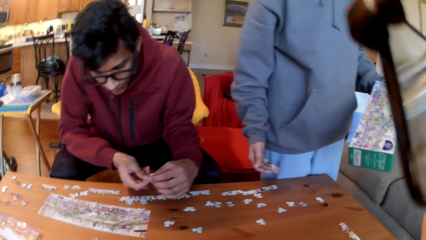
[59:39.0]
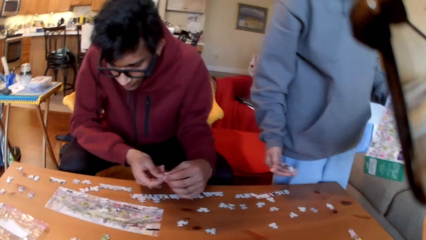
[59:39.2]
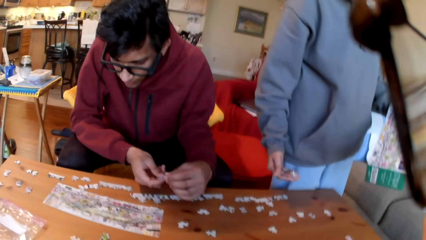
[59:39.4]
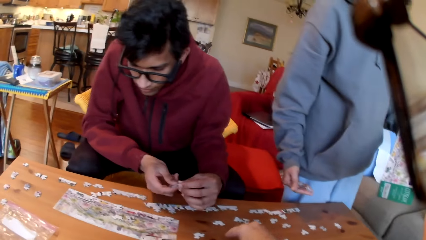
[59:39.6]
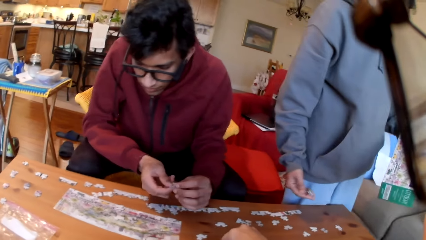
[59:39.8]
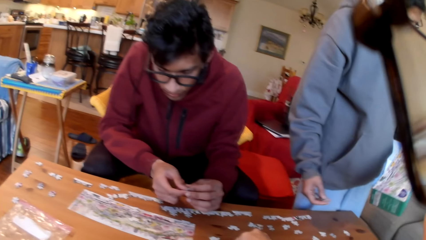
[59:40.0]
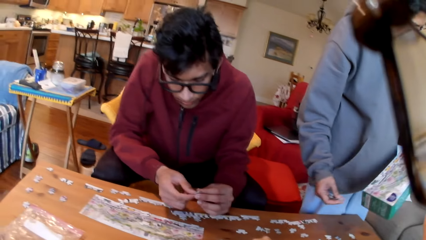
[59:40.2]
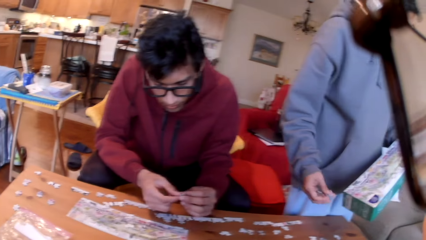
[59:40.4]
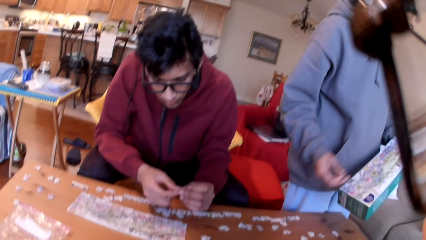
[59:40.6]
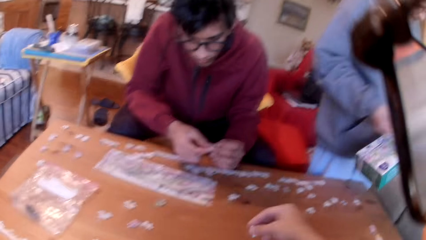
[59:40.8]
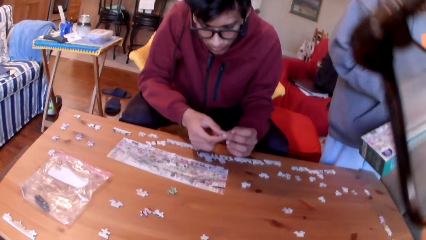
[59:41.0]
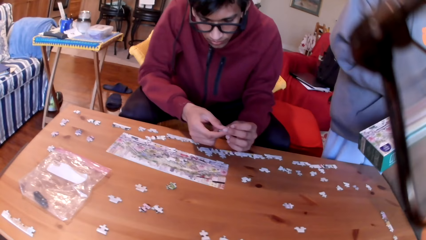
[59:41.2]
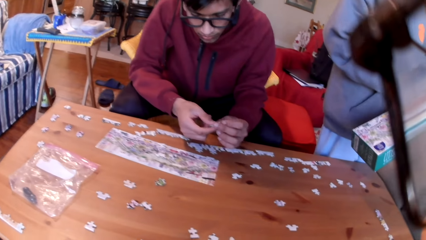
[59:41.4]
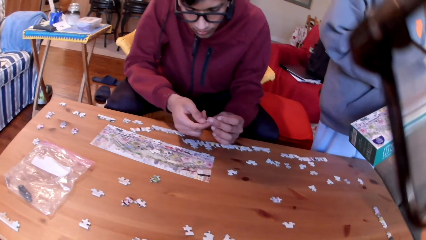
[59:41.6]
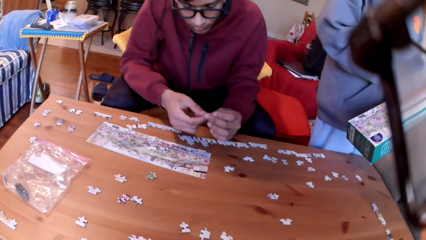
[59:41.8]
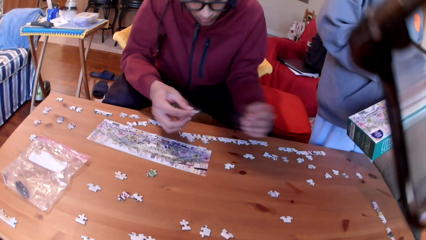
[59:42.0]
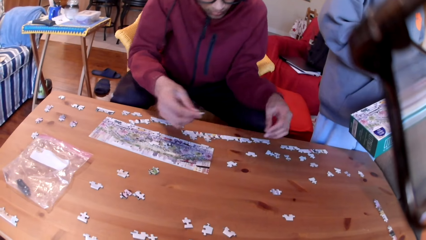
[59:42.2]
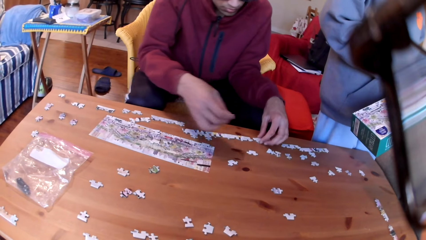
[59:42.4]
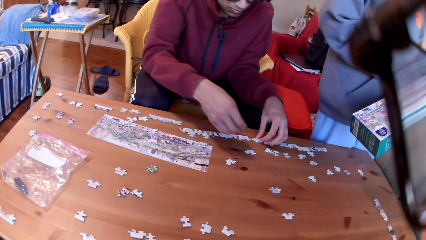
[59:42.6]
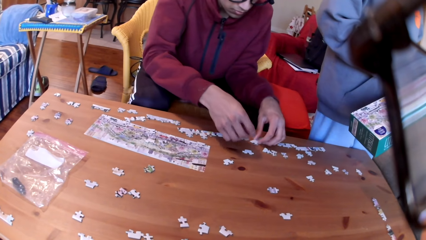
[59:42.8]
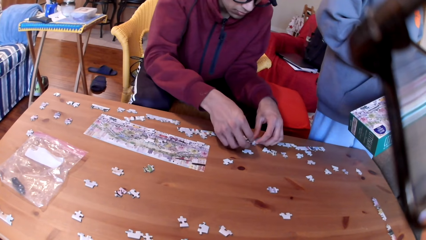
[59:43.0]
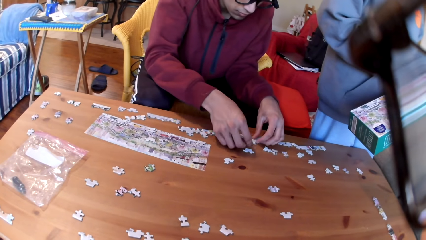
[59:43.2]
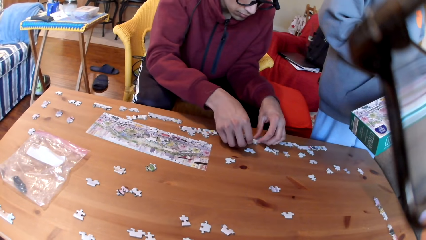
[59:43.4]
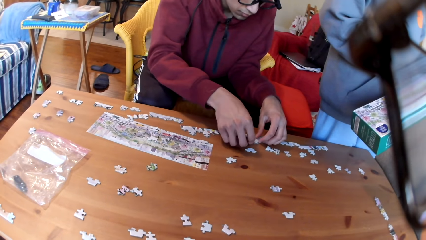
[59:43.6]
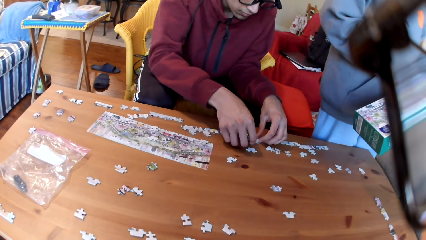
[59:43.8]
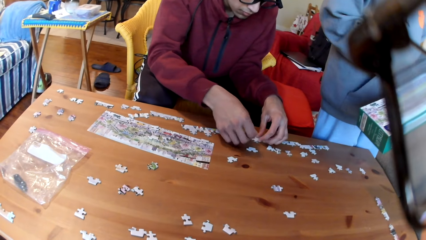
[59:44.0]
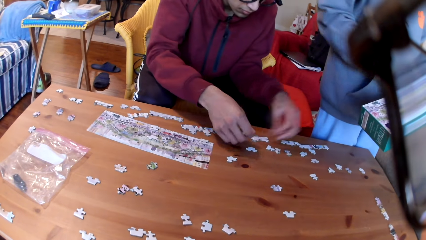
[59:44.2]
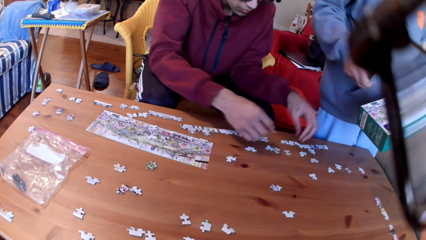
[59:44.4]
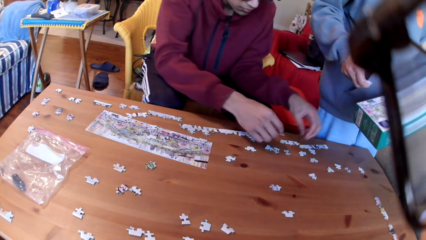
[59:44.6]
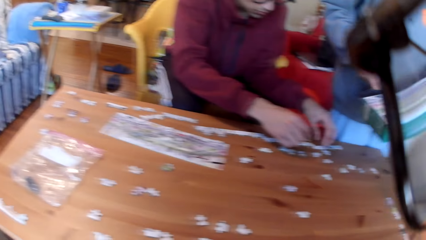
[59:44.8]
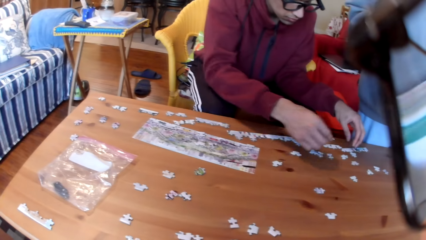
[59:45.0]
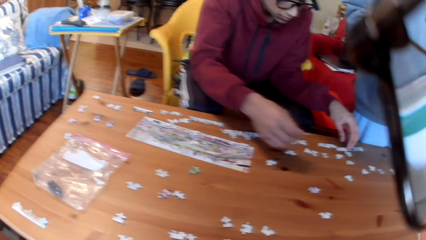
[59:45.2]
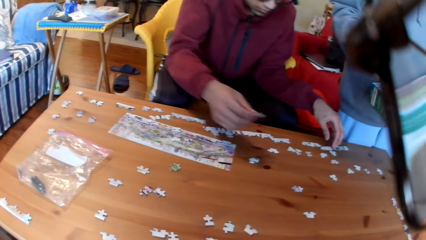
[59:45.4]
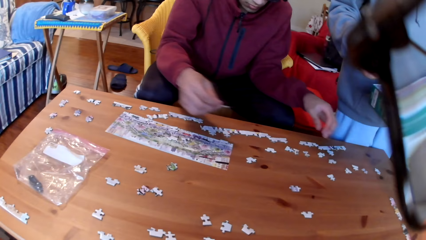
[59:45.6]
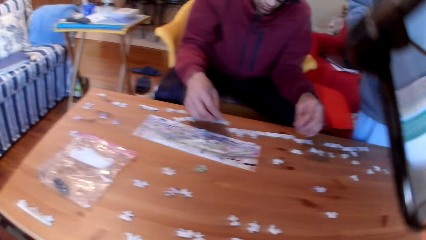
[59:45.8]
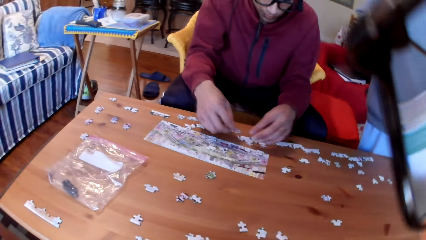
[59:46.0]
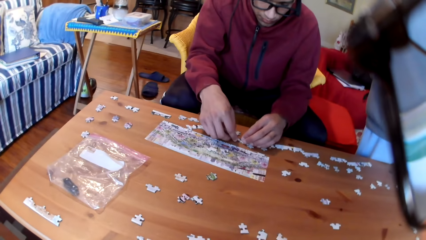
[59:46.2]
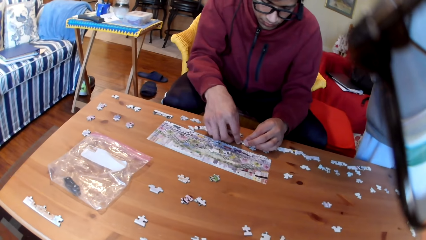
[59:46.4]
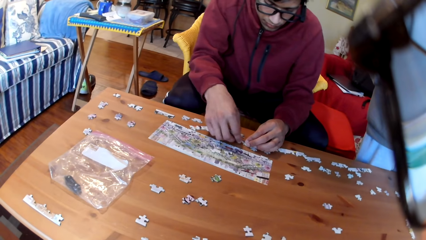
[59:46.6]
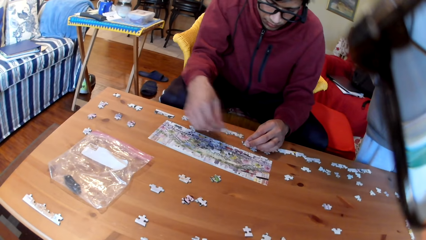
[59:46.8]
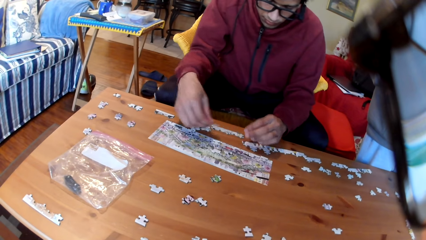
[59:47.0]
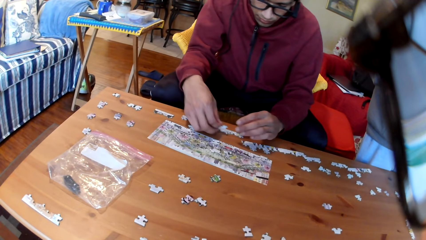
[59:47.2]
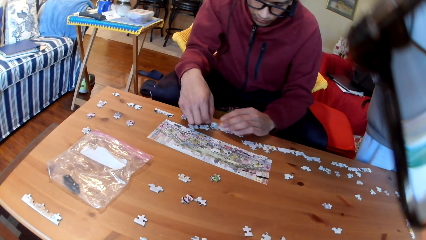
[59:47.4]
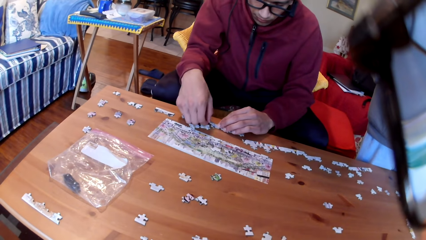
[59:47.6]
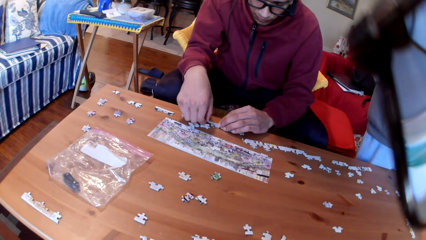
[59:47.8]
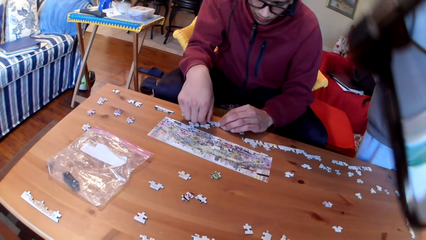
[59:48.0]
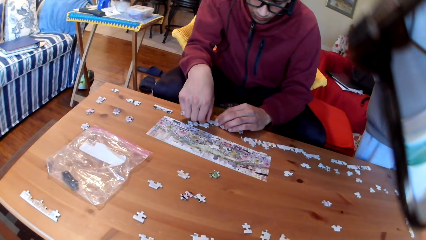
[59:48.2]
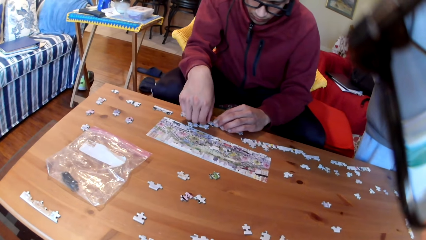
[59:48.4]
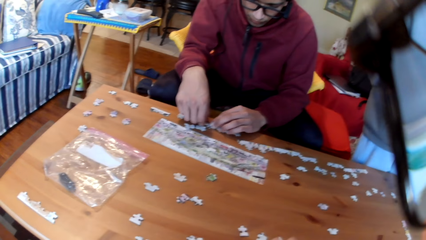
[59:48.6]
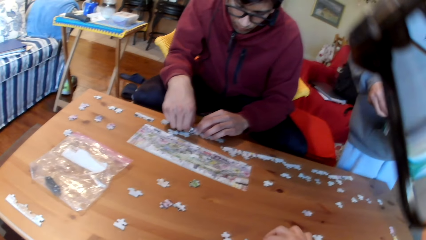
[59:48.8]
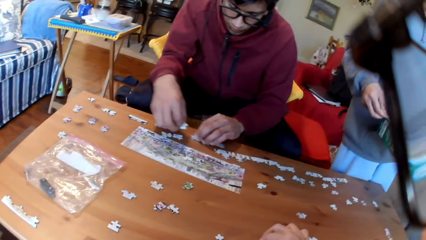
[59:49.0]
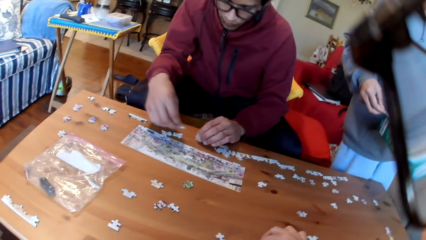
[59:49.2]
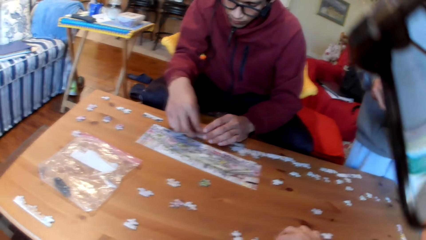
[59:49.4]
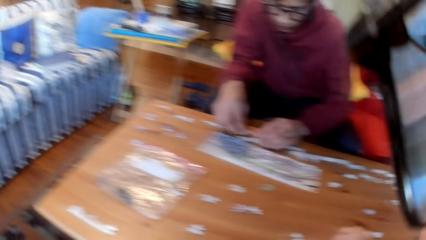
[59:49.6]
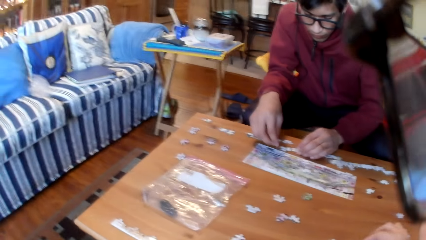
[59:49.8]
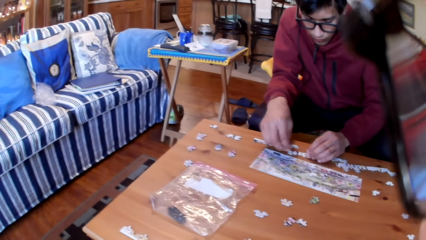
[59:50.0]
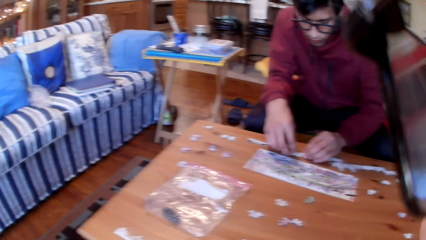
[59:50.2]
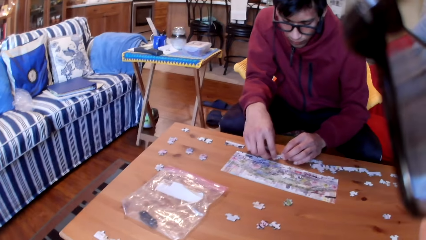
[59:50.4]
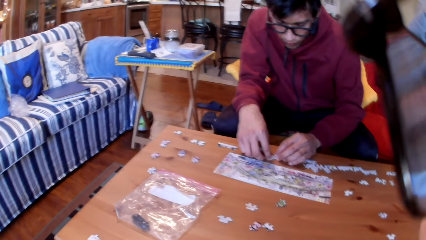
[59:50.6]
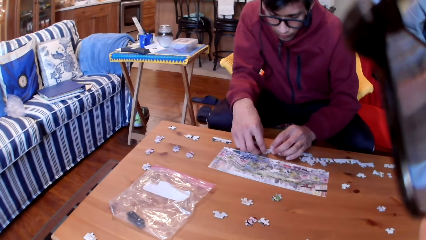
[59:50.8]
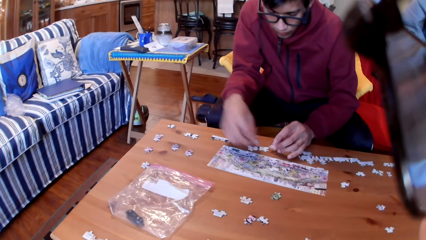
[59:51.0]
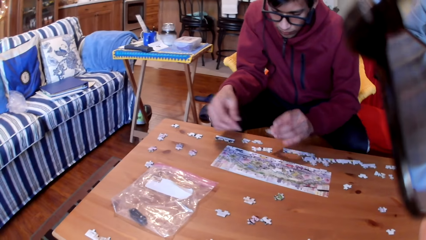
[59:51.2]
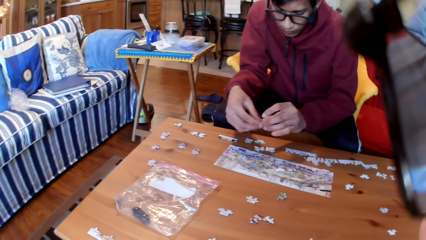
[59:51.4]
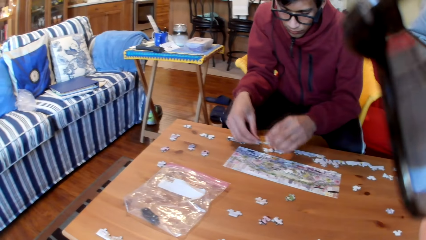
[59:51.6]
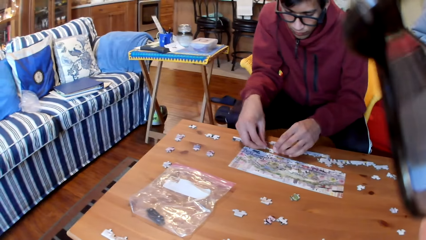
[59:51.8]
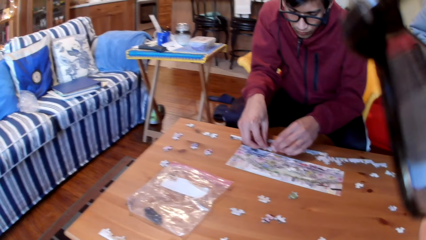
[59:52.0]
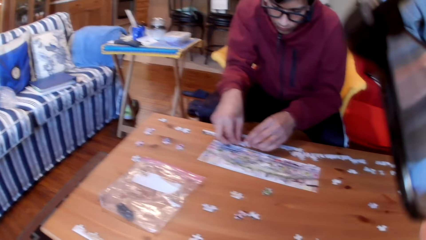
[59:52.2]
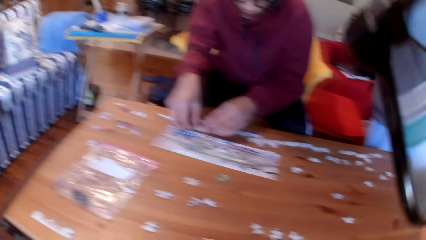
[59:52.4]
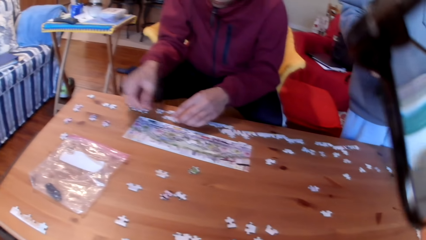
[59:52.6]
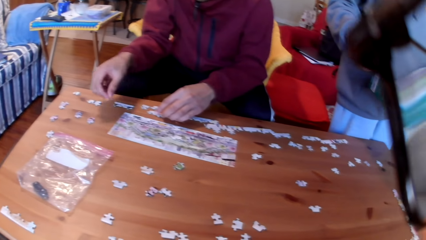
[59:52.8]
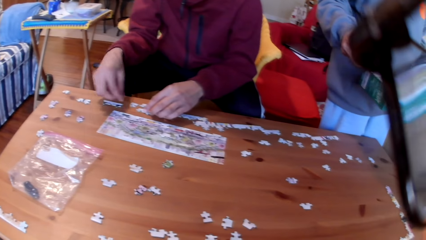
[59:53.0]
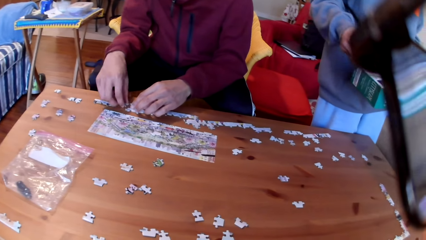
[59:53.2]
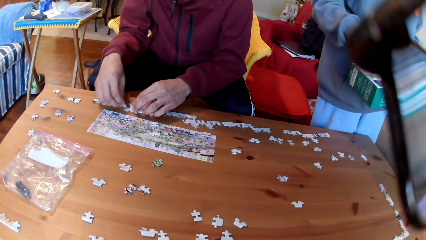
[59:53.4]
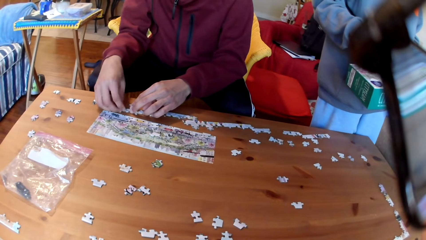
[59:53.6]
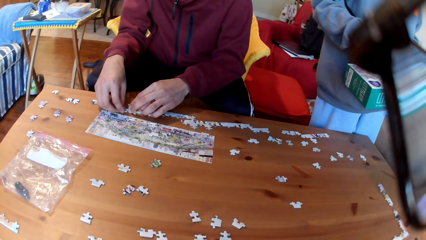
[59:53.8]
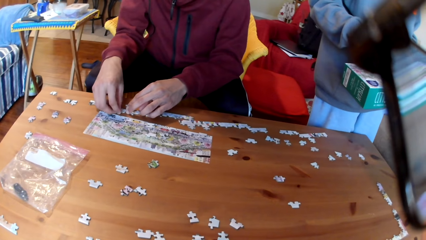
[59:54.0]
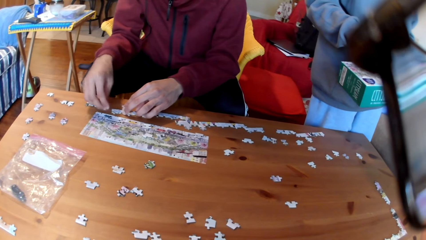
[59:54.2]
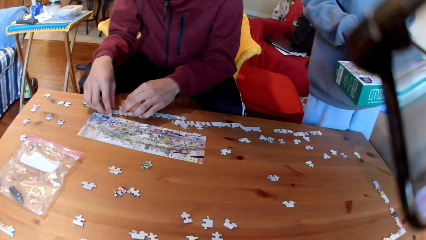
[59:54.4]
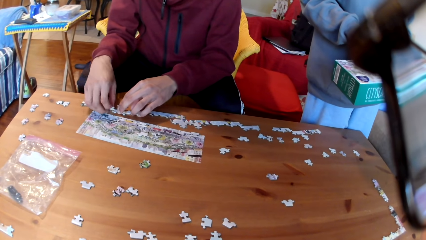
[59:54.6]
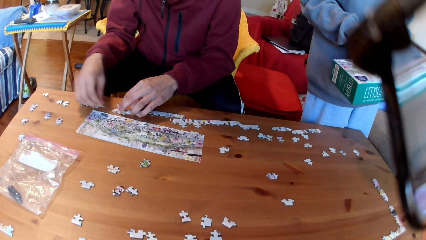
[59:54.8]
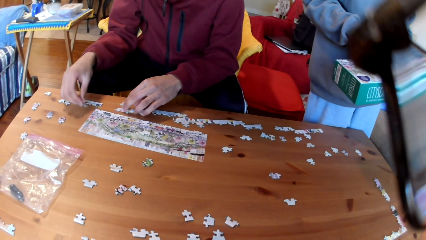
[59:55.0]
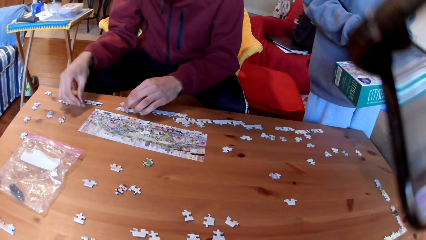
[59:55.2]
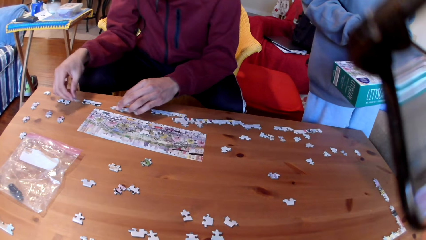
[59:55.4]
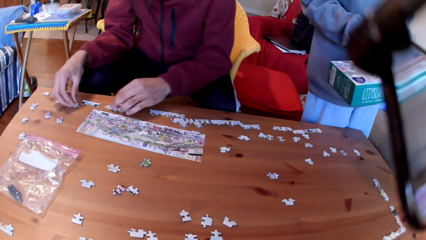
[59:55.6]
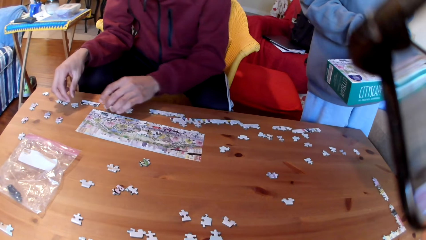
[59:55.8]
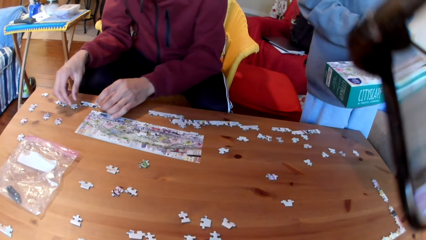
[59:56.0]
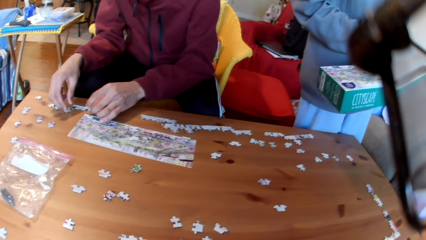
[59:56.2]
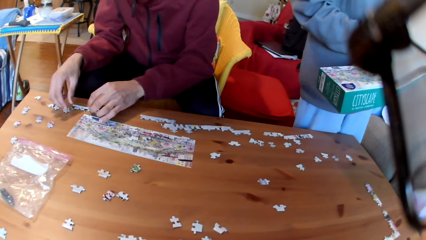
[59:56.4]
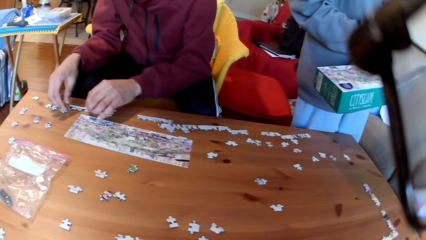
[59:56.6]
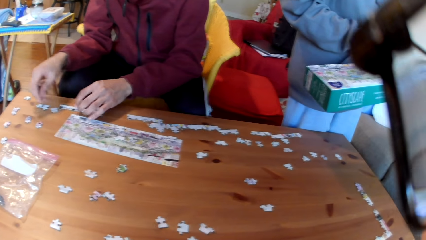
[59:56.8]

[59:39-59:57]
The camera wearer takes a puzzle. A man joins the puzzles. The man arranges the puzzles. The man moves a puzzle and joins the puzzle. The camera wearer takes a puzzle. They look around the house. The man takes a puzzle, joins the puzzles and moves the puzzles on the table.
